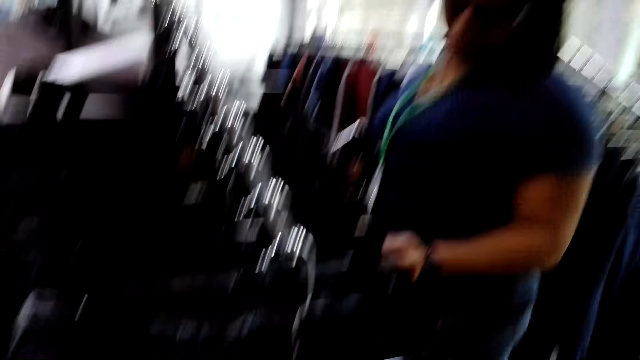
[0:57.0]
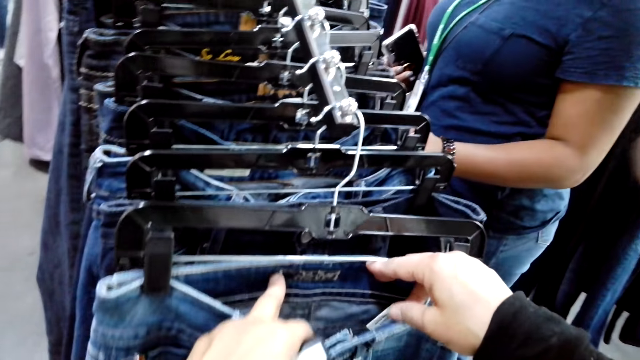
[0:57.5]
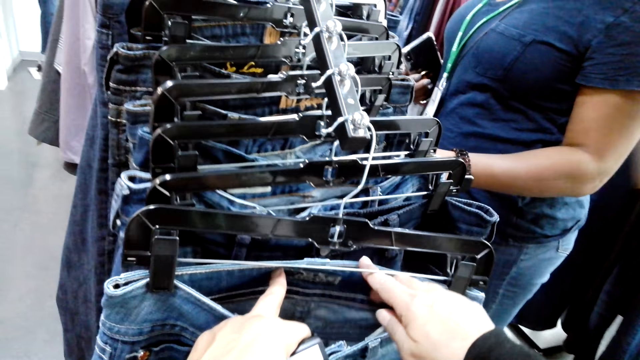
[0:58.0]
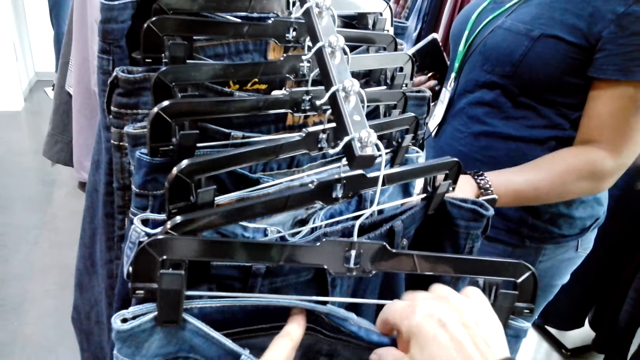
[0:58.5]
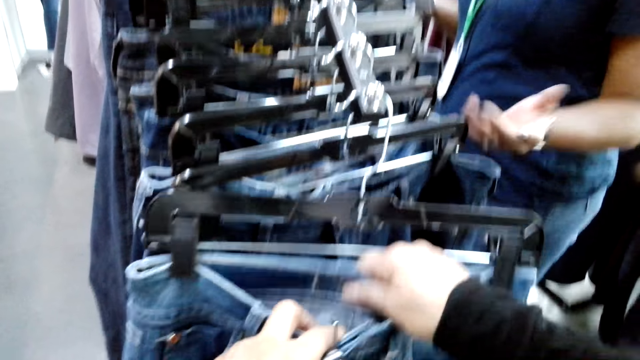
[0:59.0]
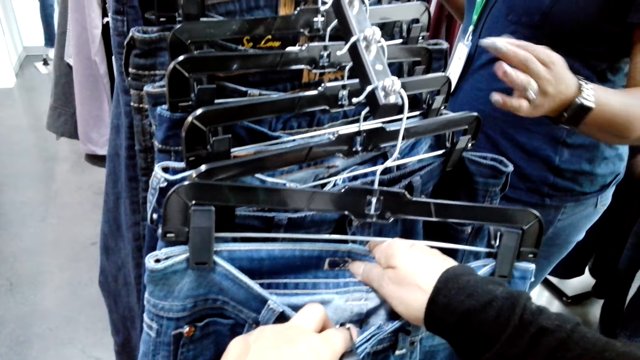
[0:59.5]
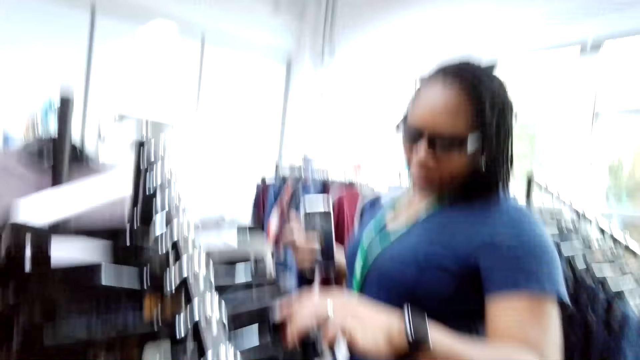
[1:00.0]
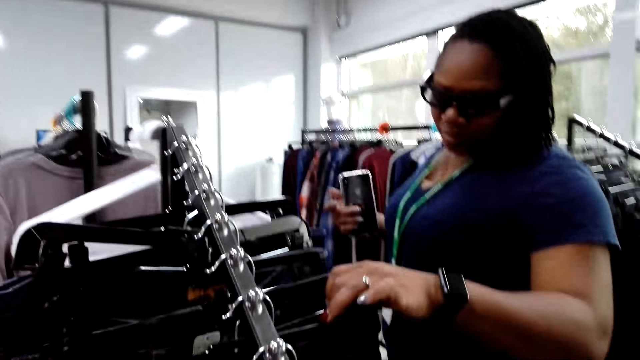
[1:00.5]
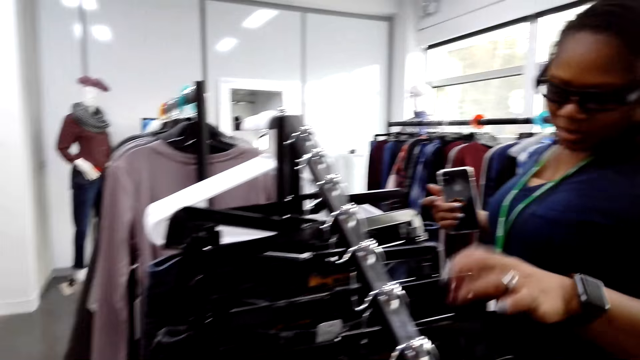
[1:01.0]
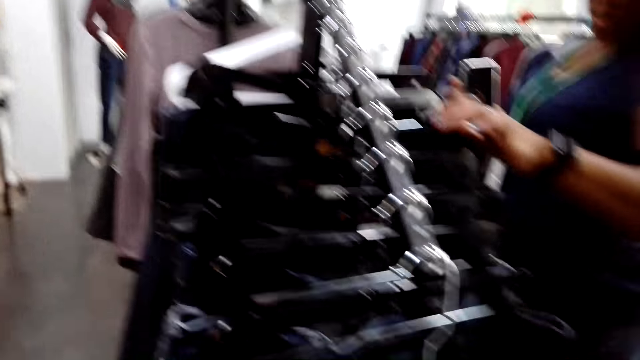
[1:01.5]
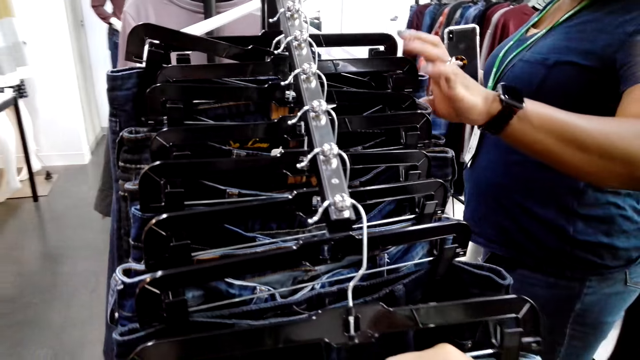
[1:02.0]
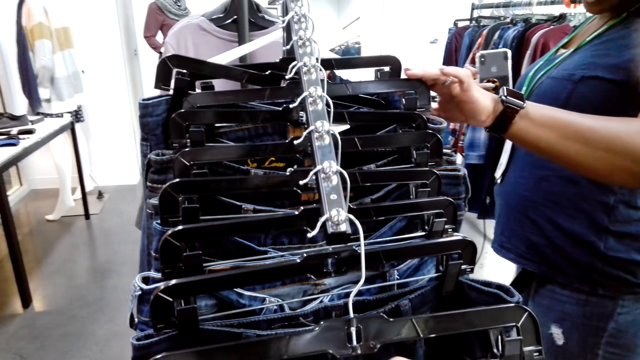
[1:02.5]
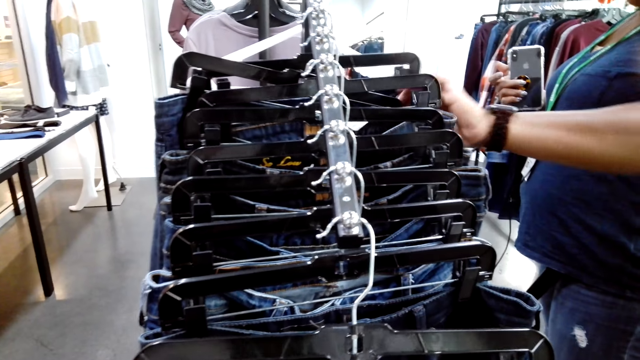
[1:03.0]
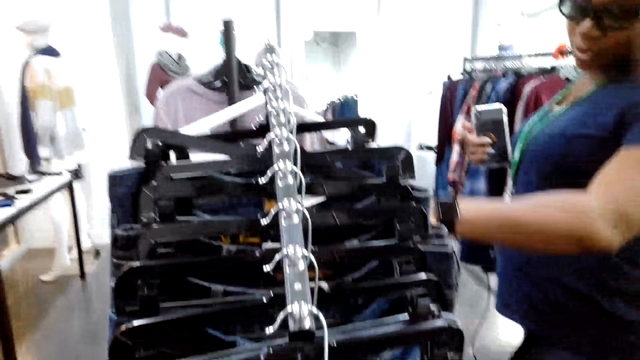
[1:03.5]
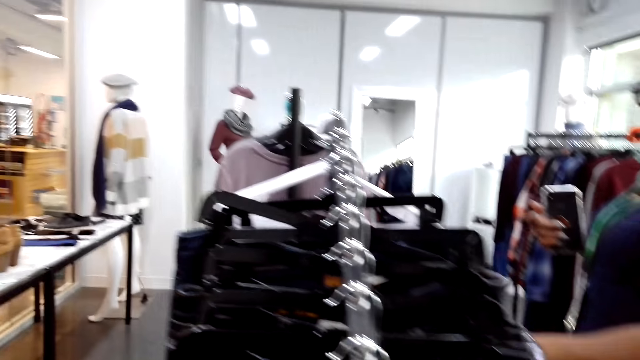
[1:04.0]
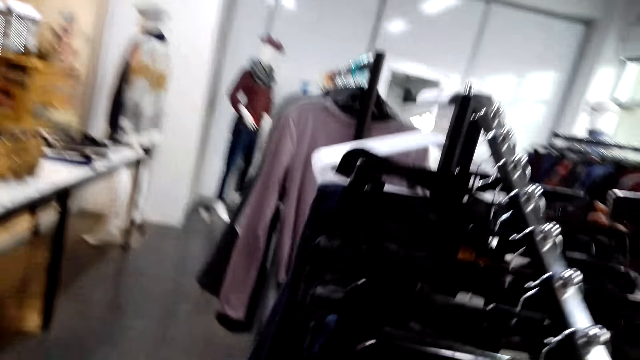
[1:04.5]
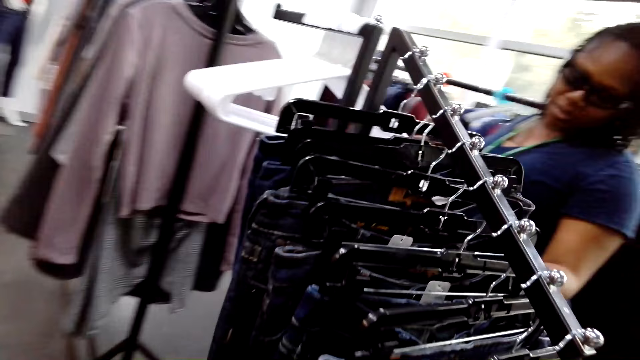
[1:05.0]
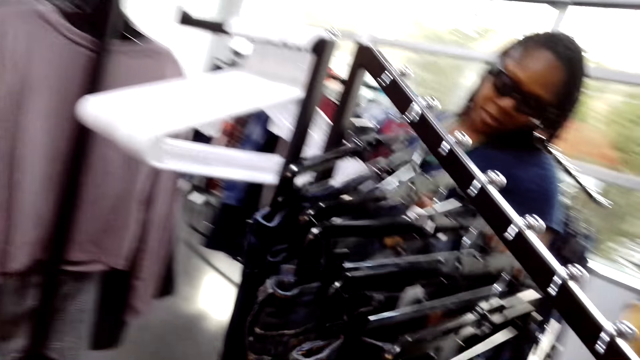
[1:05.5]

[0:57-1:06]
A woman sorts clothes on a hanger stand. The camera wearer sorts clothes on the hanger stand.

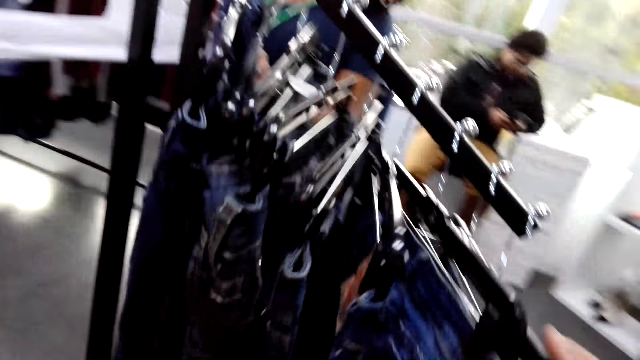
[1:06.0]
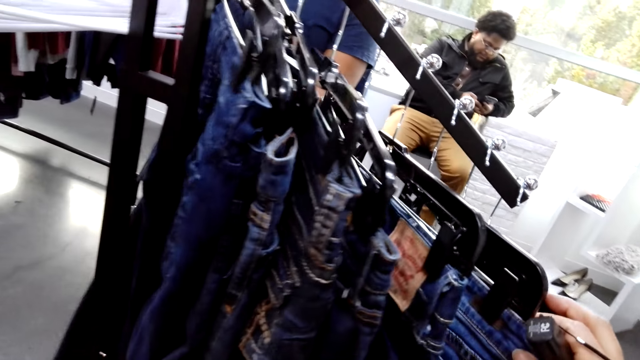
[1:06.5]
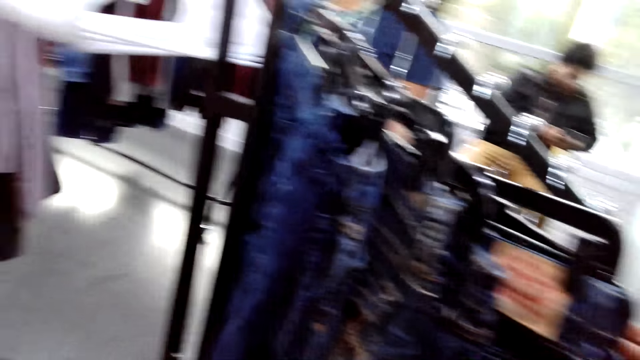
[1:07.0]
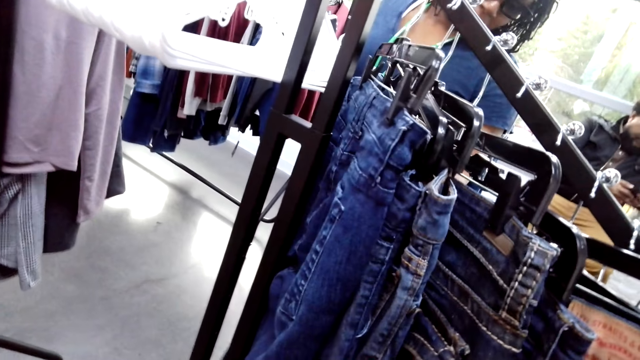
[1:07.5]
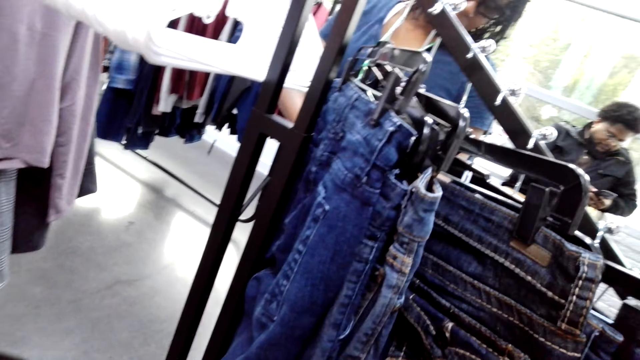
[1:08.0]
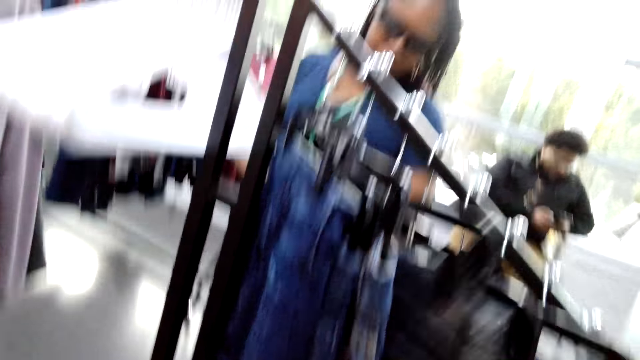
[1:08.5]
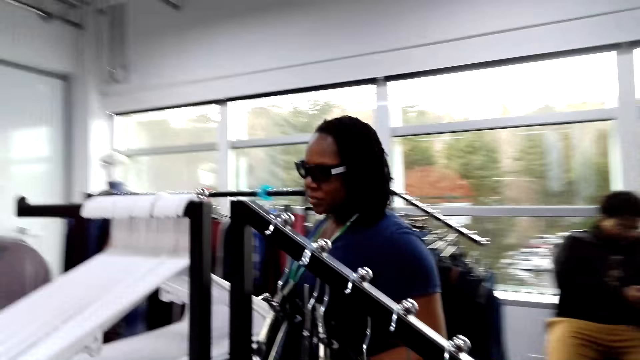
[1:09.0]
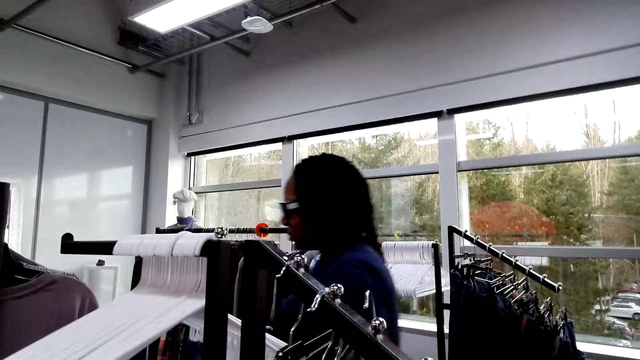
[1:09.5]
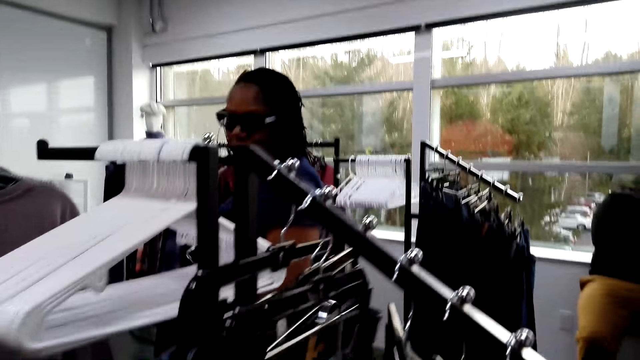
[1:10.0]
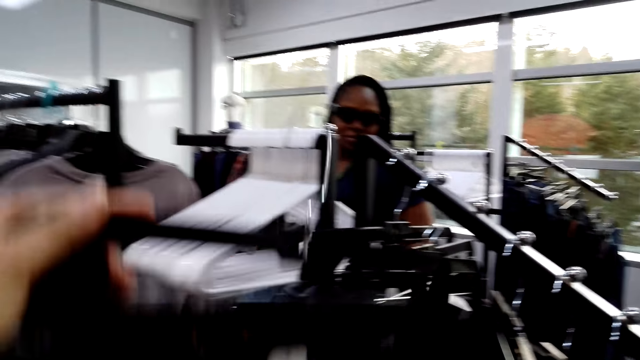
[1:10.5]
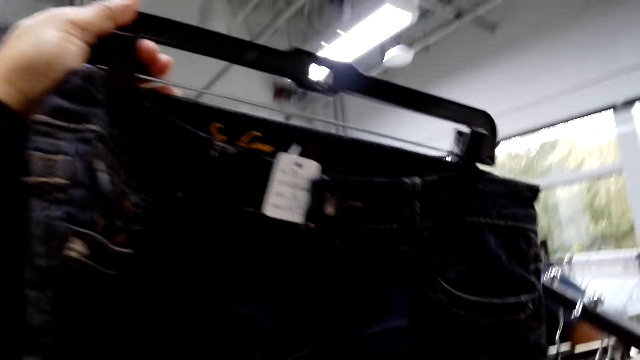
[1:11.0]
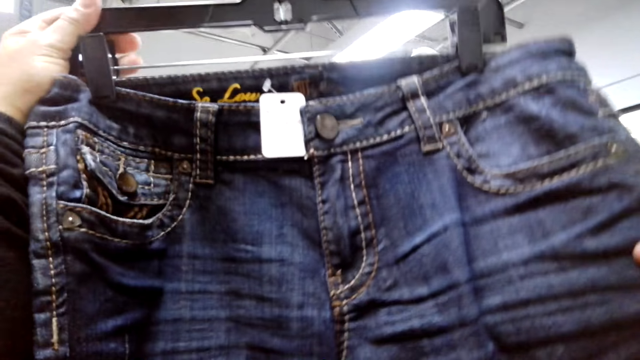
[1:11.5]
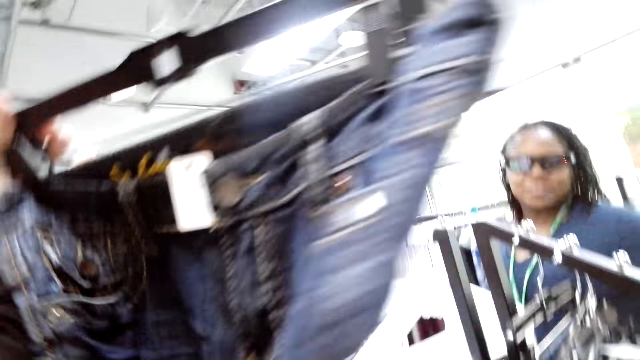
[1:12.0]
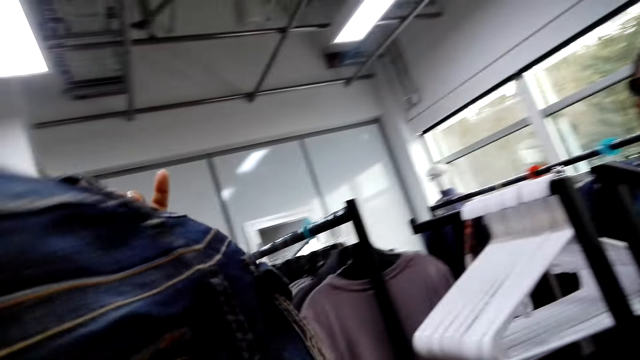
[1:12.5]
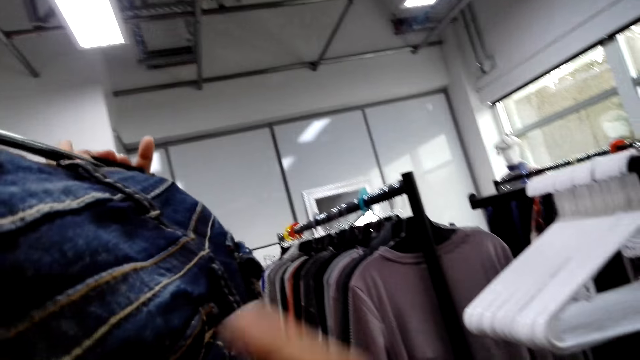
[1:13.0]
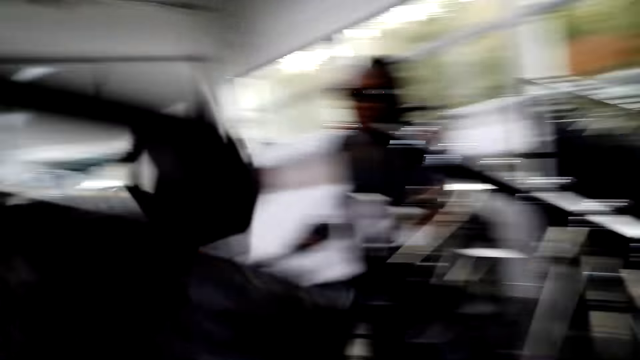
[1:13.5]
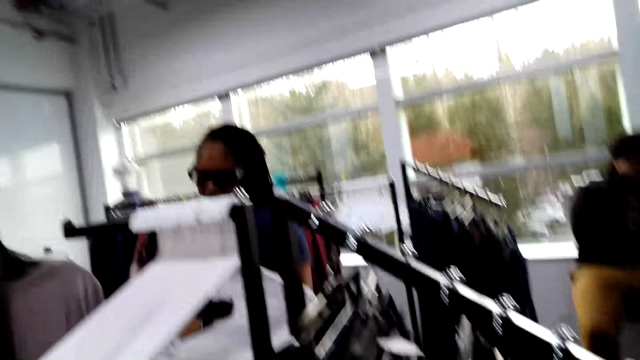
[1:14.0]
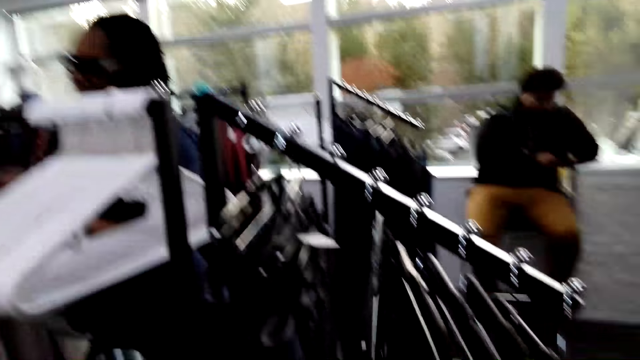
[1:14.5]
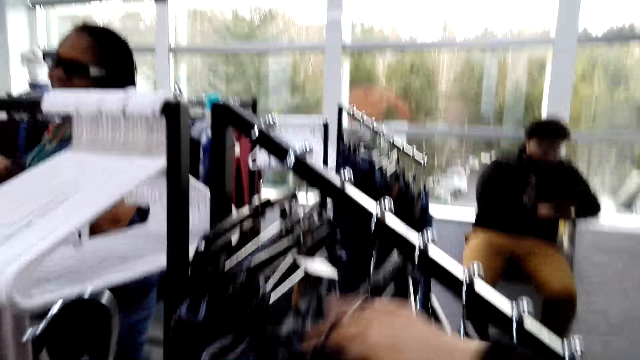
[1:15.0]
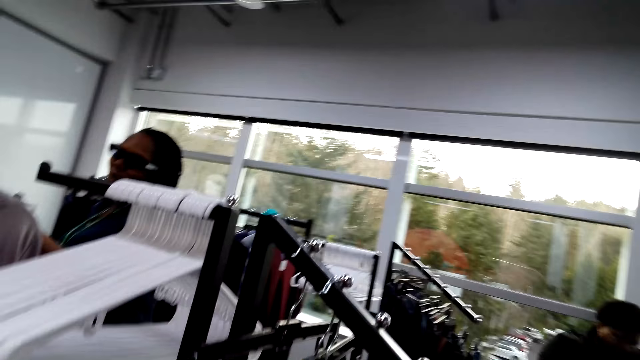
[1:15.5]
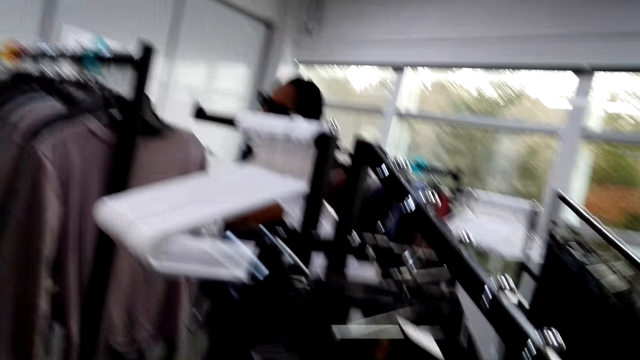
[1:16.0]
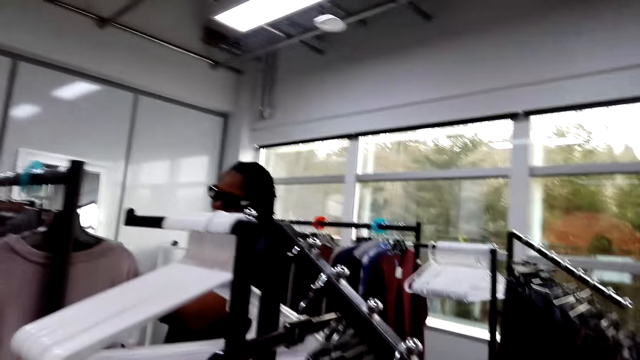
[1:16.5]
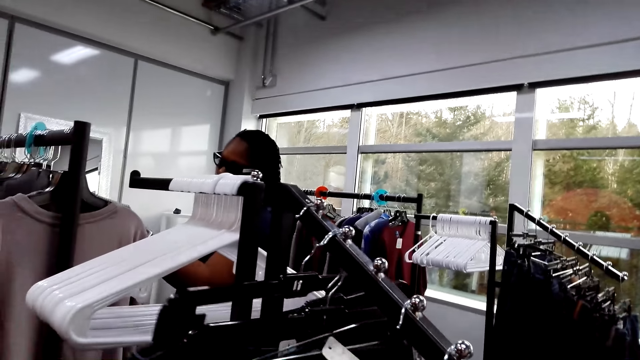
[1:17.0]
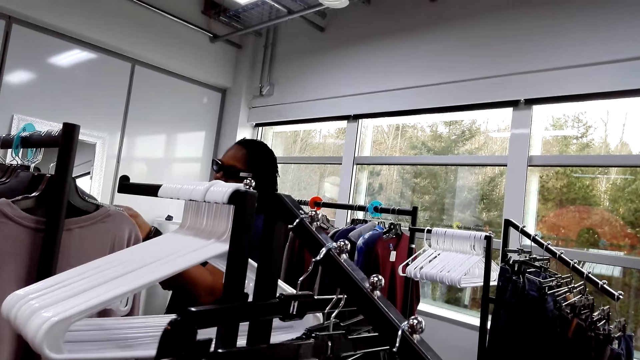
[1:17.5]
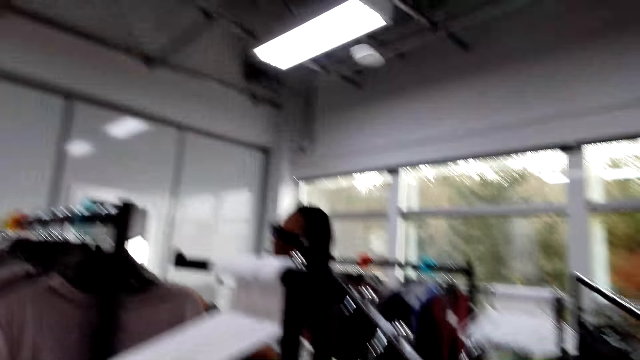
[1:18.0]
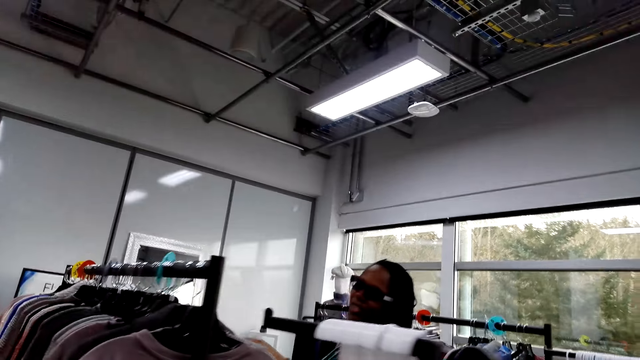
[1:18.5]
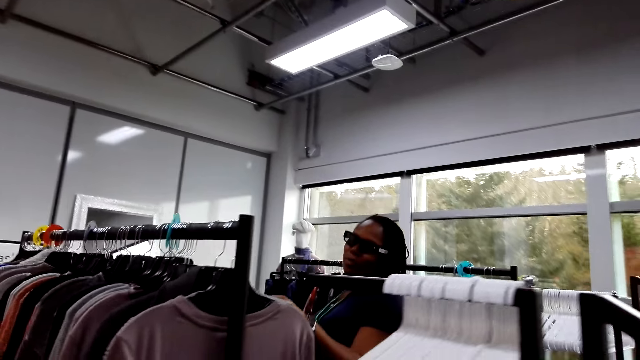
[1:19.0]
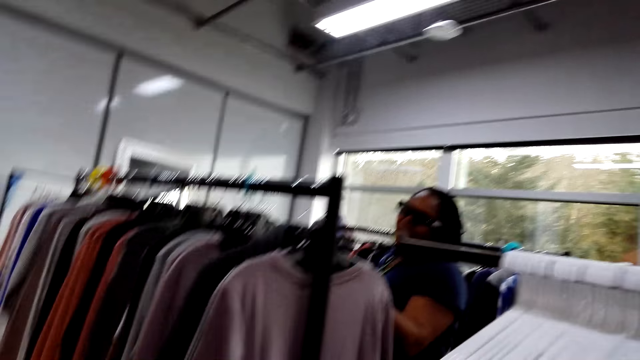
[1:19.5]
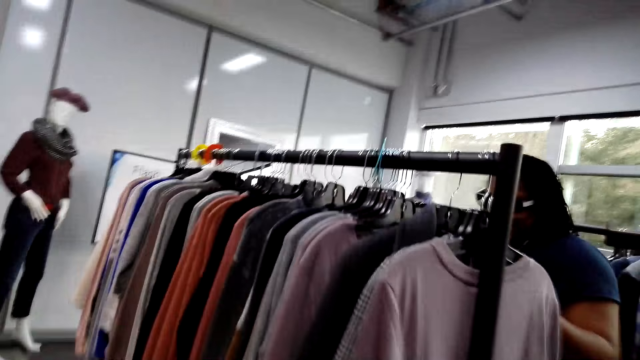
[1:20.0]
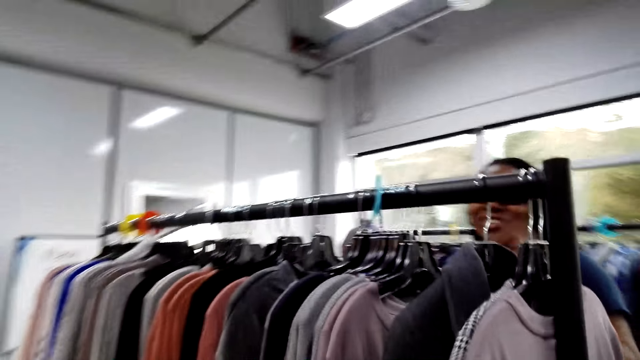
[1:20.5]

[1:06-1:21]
A man operates a phone. The camera wearer picks clothes on a hanger stand. They hold up the clothes. They hang the clothes on the hanger stand.
